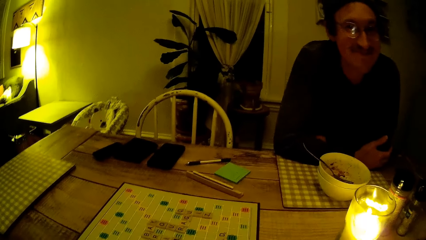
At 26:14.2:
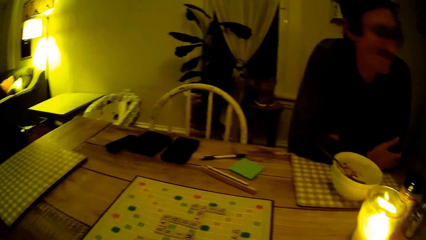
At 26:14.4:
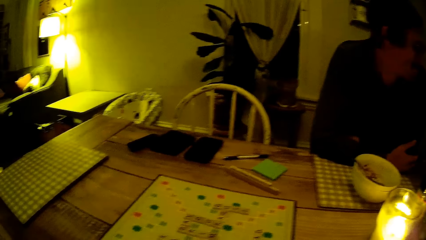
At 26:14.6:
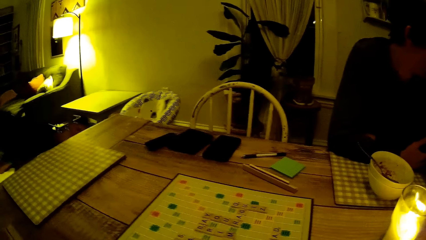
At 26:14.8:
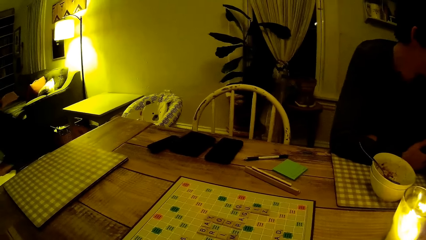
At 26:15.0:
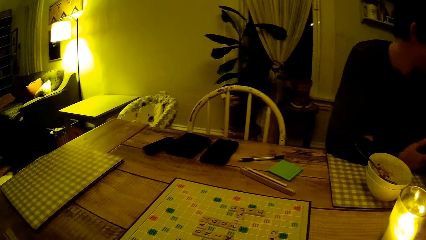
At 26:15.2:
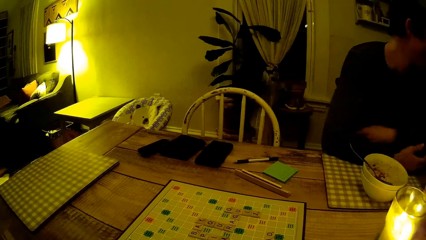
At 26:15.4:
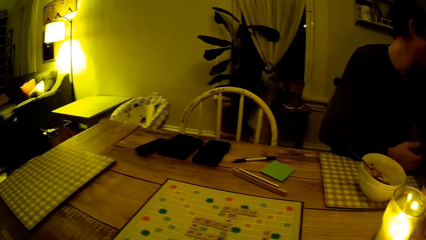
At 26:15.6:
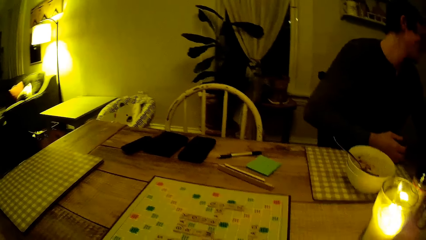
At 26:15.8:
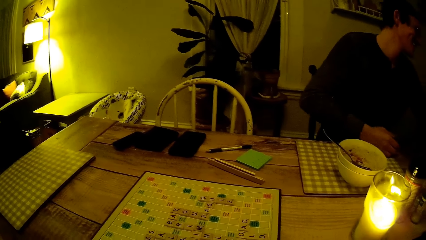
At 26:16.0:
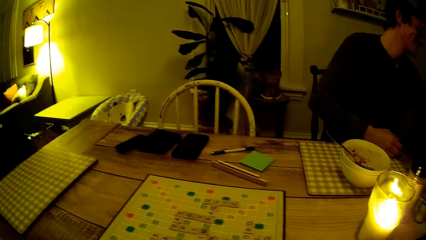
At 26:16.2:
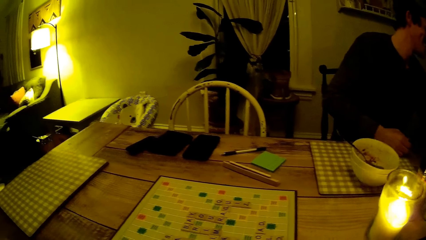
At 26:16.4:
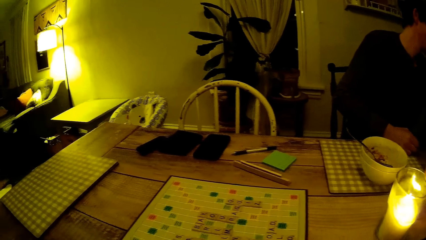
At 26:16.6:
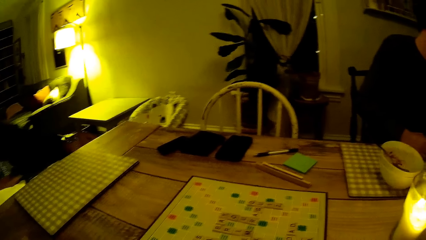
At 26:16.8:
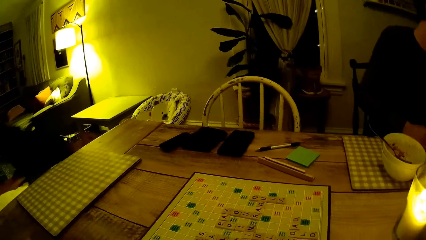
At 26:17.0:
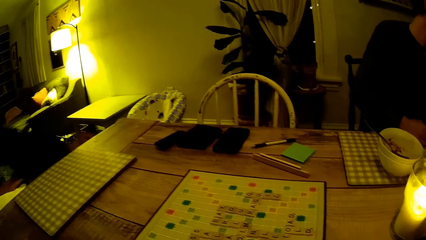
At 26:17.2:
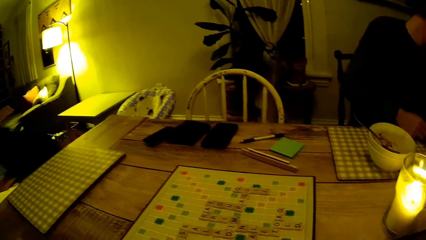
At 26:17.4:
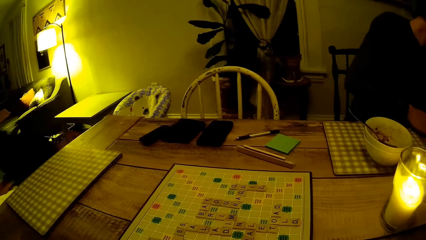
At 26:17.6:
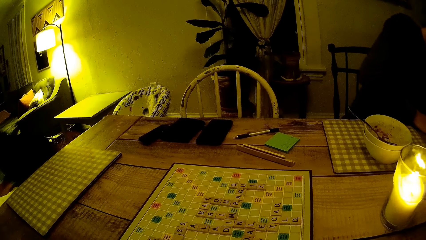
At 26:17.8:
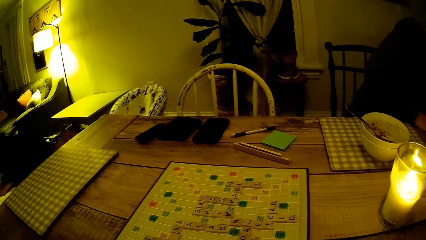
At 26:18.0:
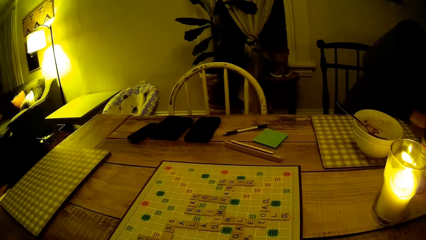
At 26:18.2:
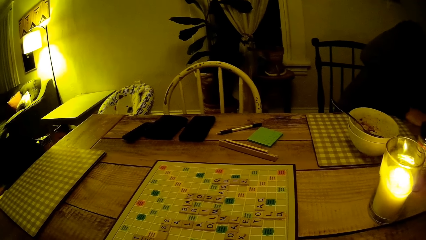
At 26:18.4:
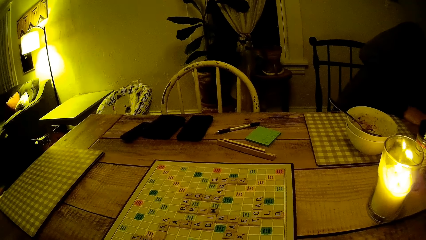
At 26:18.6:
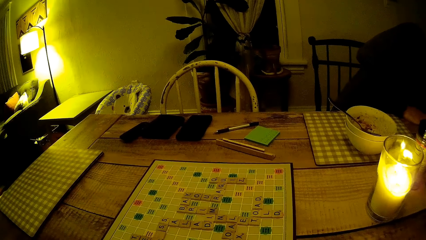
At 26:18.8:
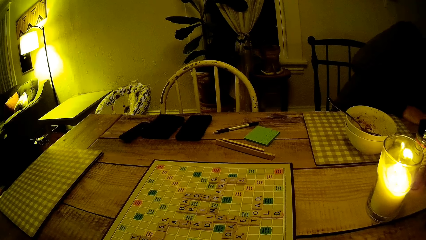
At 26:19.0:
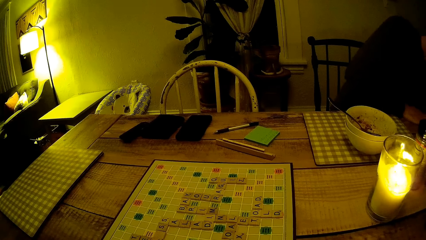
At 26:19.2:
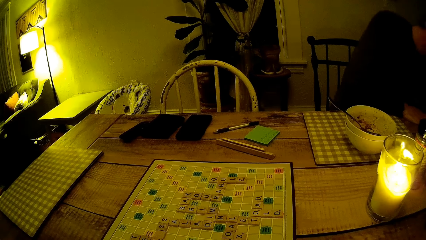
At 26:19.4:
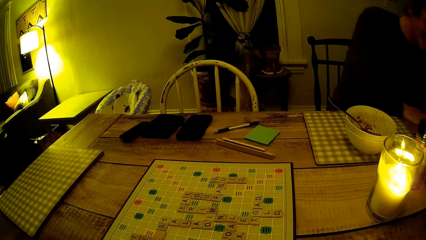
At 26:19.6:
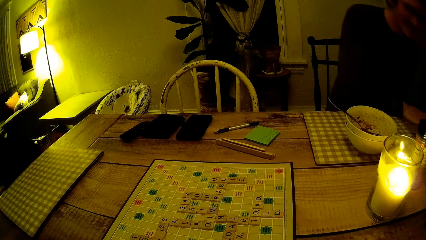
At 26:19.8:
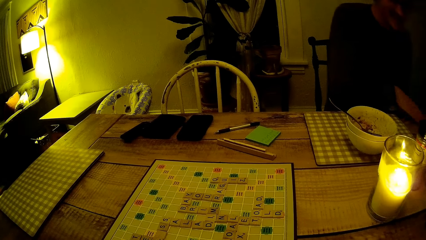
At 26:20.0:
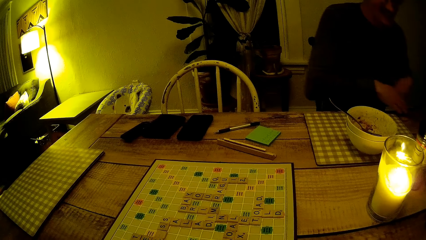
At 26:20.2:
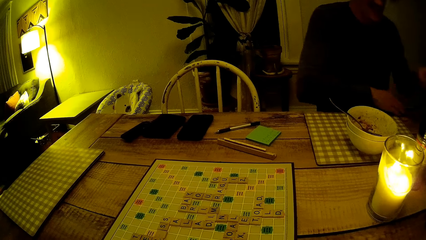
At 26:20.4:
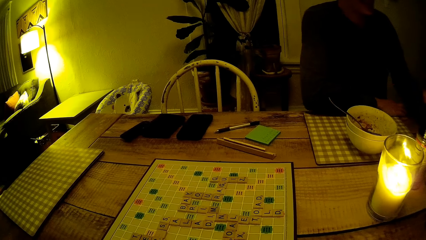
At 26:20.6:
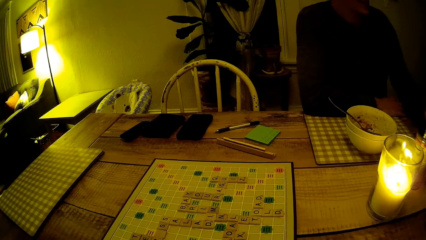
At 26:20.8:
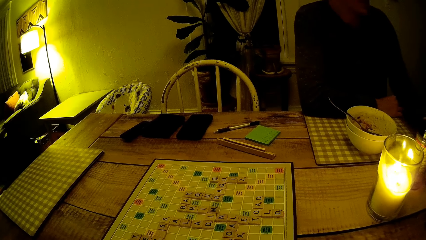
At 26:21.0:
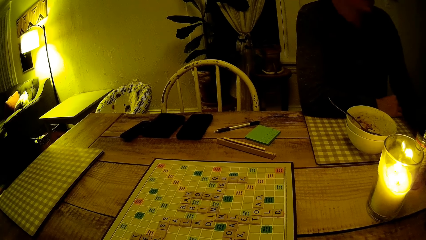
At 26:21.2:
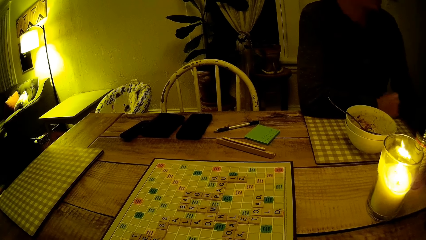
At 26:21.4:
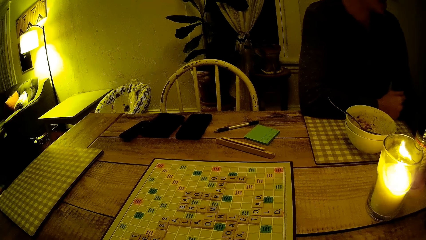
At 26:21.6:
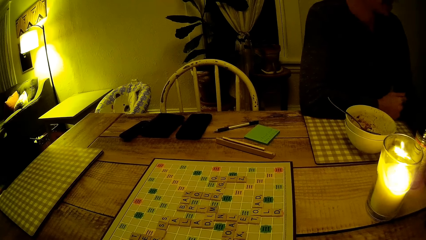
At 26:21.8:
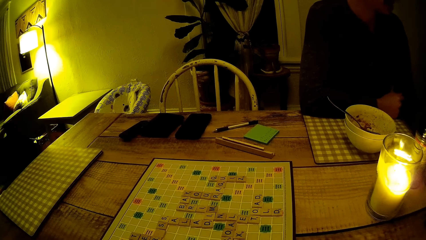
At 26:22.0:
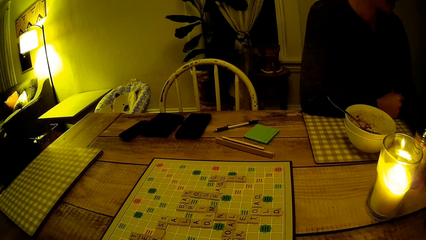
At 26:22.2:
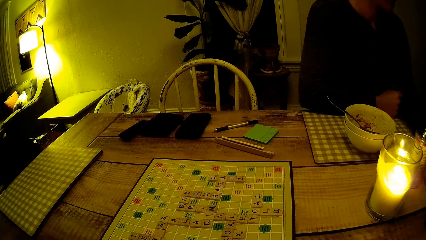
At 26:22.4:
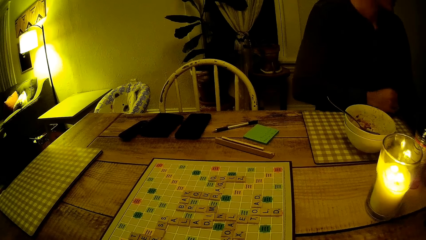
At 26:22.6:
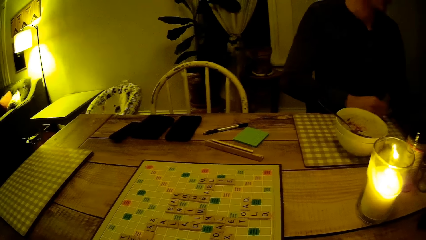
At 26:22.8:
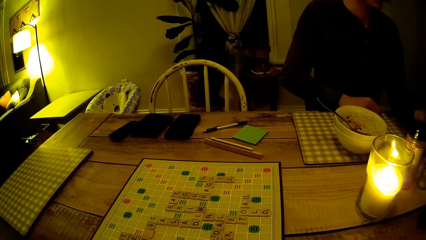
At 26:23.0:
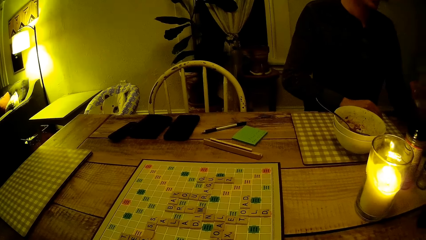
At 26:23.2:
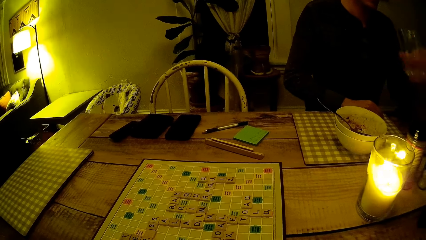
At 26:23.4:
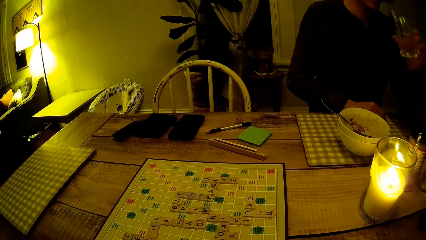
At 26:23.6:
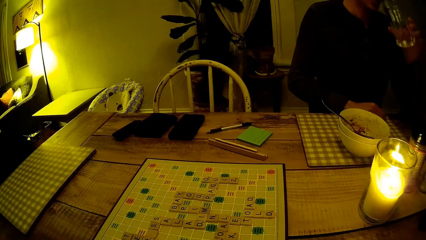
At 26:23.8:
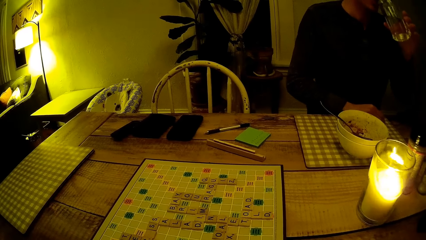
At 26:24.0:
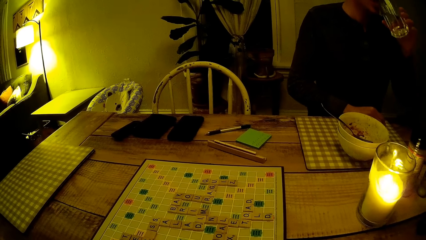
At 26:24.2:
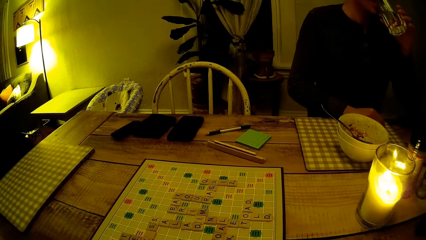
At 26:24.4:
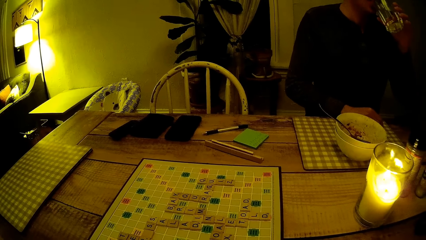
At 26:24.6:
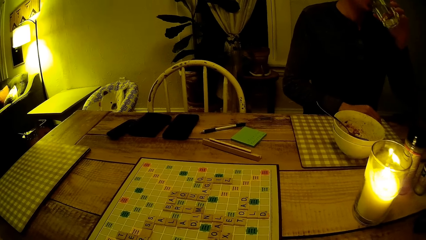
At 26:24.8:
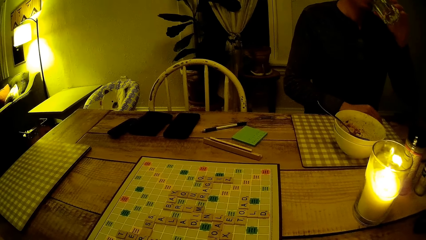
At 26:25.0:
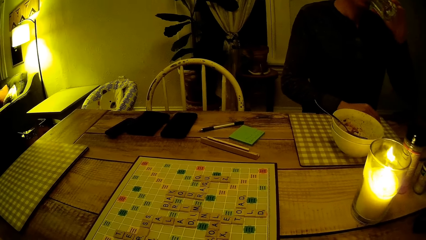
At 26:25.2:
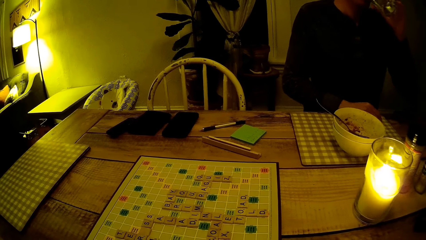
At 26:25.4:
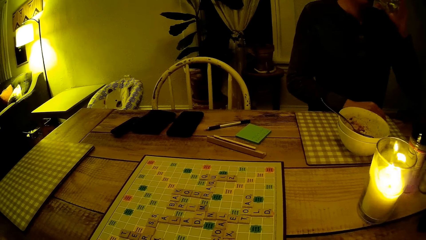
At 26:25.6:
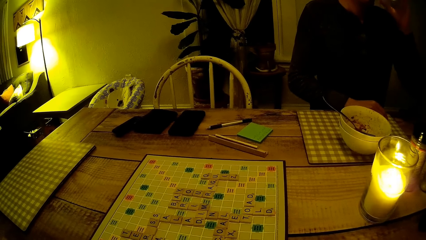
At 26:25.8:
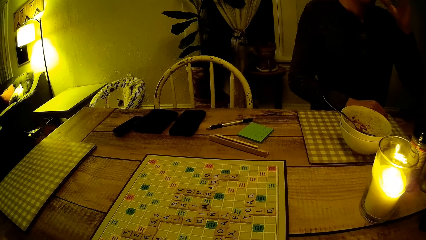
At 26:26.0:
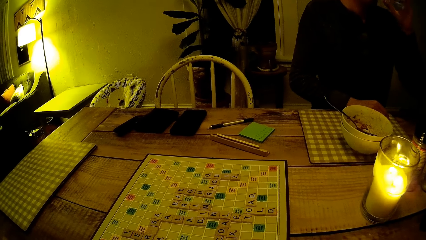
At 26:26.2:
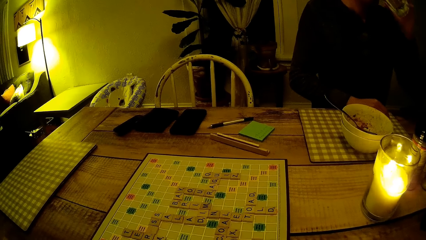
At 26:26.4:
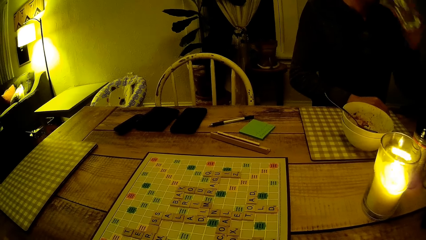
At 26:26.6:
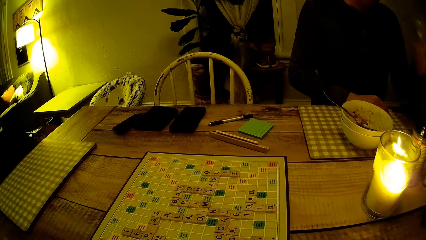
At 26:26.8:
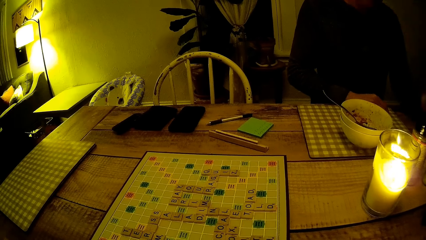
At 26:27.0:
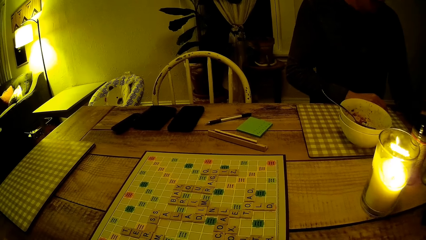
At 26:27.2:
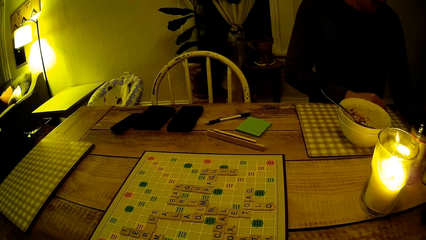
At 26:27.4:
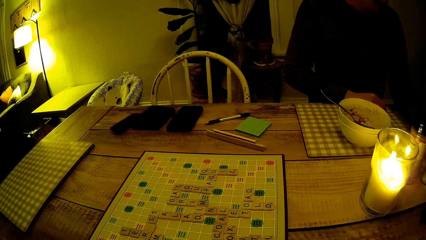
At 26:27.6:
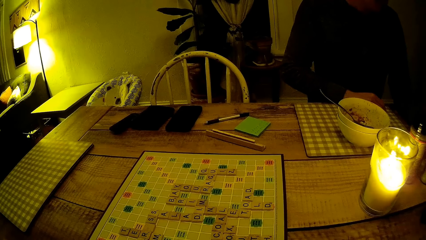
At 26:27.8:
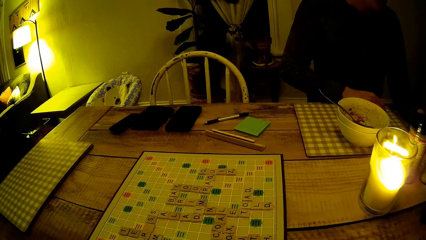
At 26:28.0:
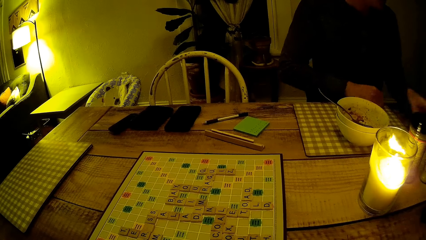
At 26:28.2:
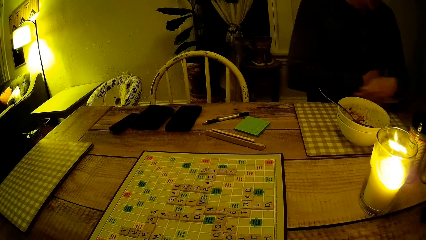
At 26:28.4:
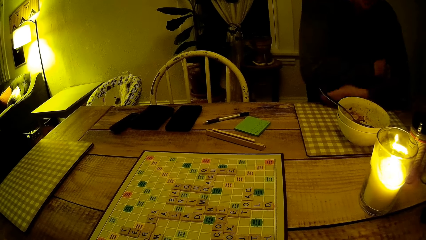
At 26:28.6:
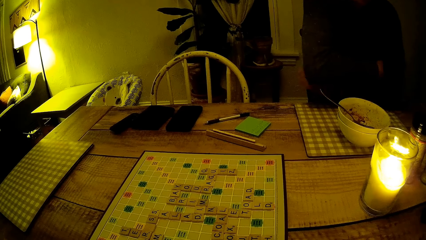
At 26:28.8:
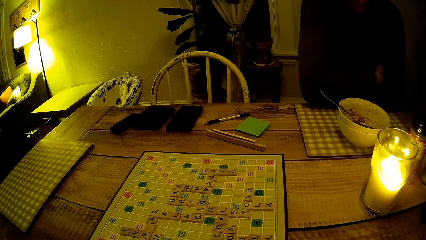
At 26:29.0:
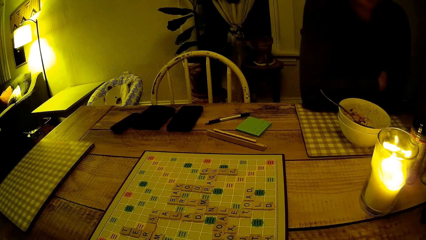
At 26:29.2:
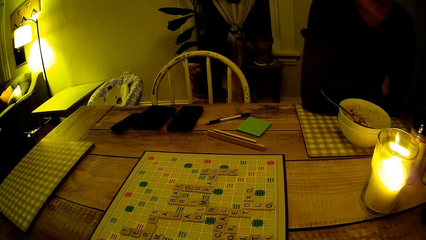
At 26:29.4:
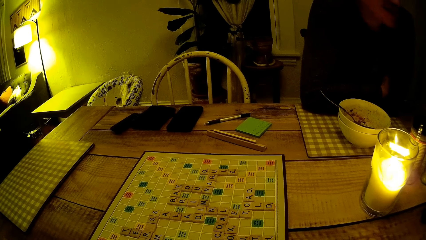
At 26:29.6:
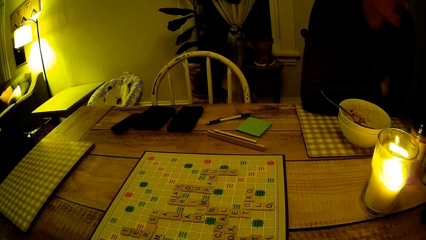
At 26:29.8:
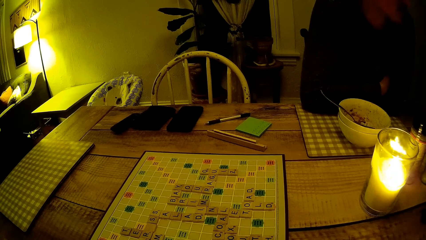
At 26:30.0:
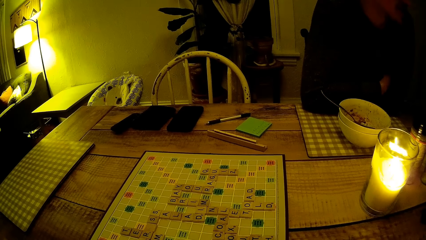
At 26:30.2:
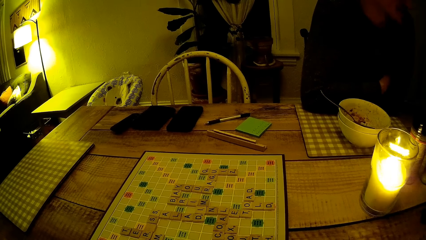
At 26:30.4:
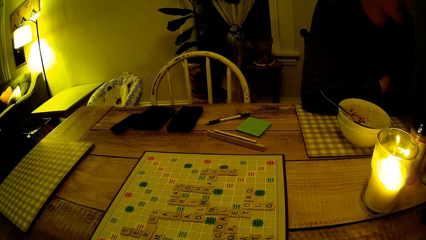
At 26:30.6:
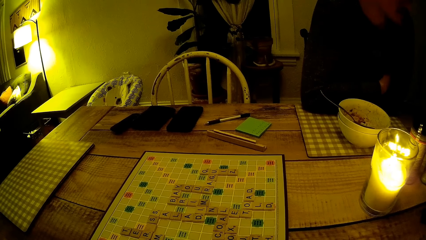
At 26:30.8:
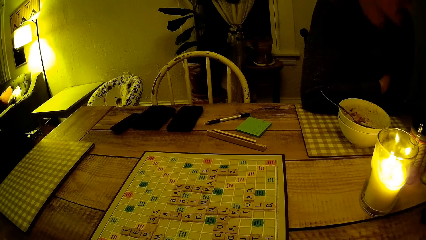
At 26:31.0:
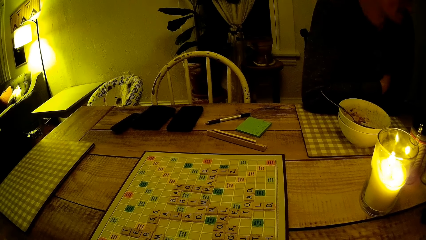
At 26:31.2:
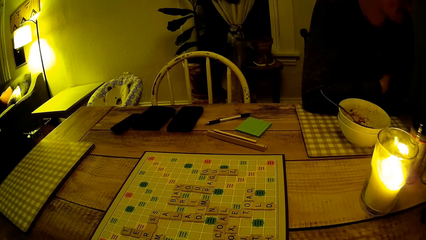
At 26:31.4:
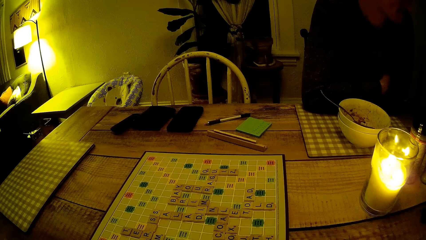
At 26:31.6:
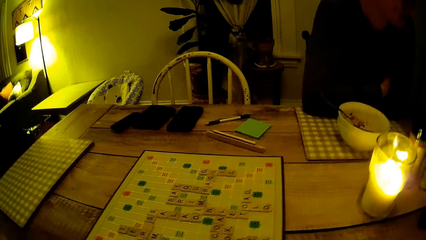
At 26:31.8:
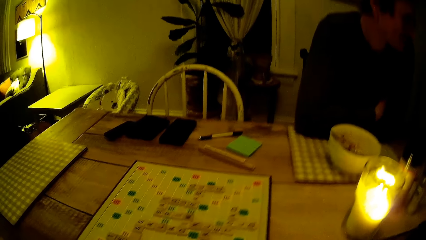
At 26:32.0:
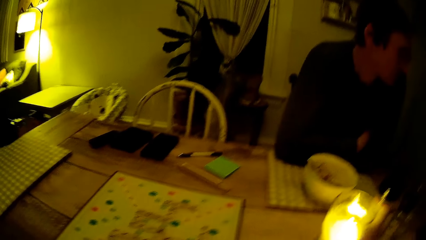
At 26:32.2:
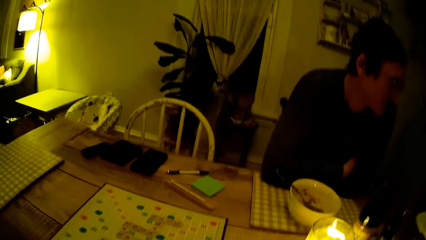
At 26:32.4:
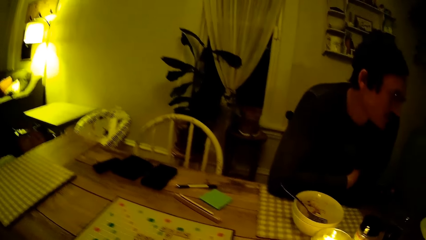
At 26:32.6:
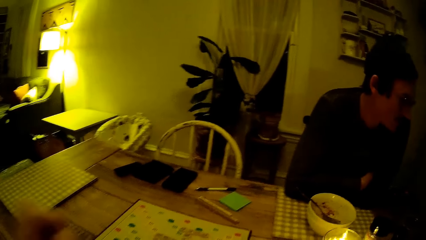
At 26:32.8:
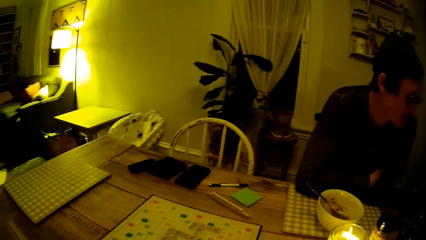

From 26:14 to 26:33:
The camera wearer stares at the scrabble word board game on a table. A man lifts a glass of water from the table, drinks from the glass, and places the glass of water on the table. The camera wearer converses with the man. The man leans on the table. The camera wearer stares at the scrabble word board game on the table.
